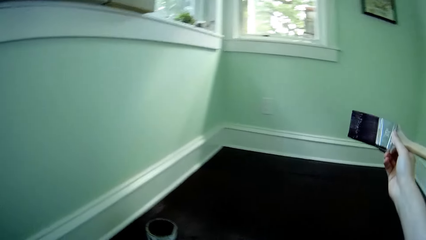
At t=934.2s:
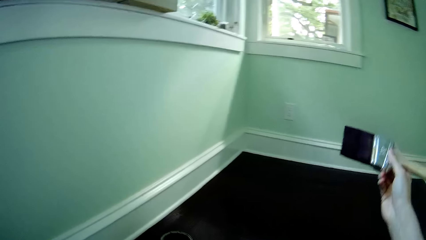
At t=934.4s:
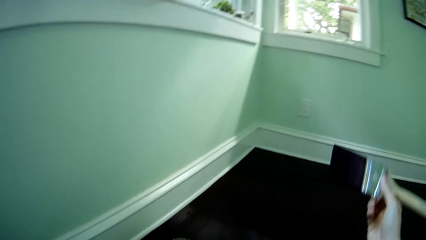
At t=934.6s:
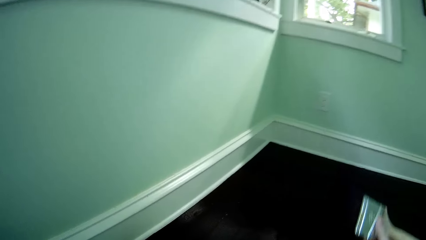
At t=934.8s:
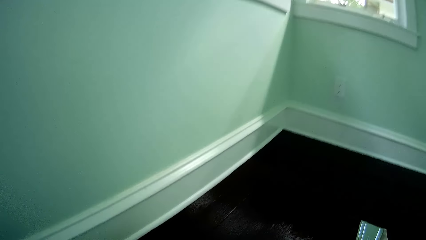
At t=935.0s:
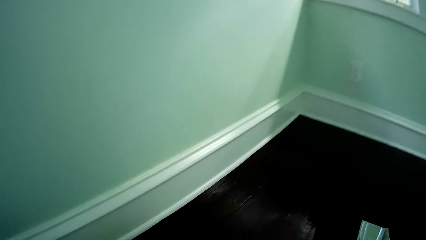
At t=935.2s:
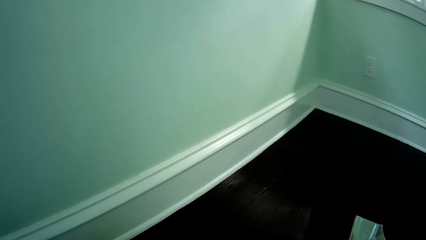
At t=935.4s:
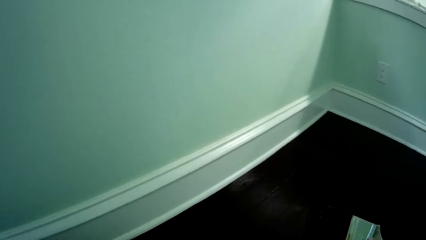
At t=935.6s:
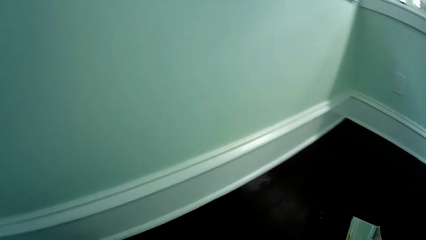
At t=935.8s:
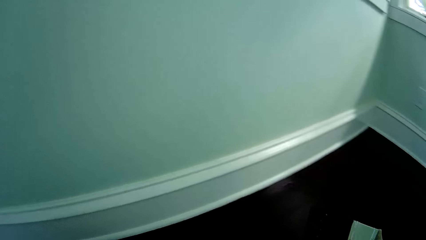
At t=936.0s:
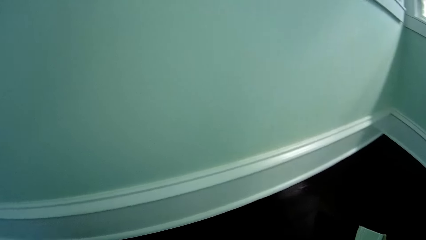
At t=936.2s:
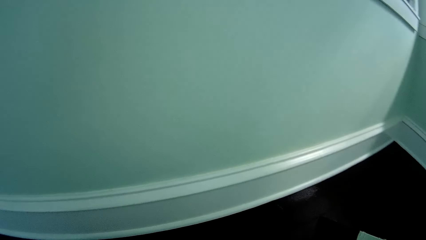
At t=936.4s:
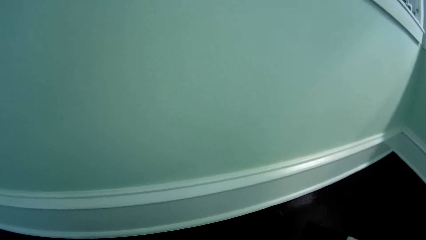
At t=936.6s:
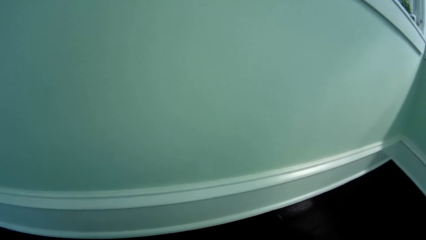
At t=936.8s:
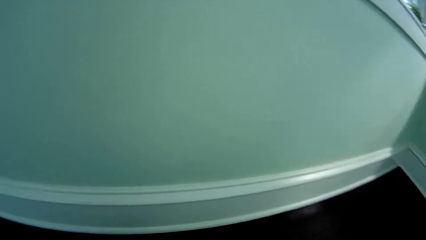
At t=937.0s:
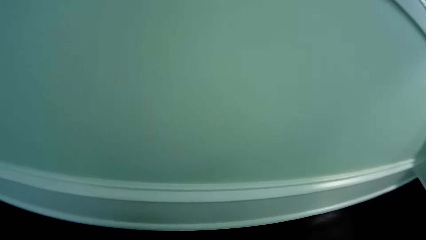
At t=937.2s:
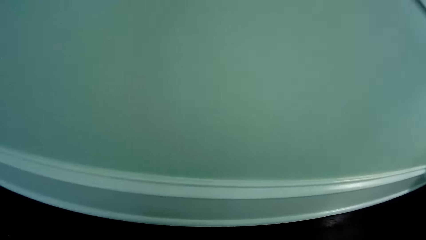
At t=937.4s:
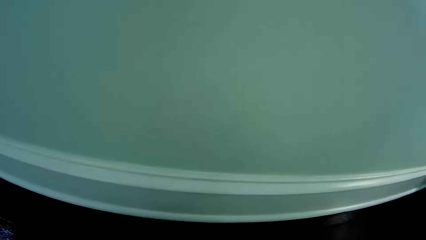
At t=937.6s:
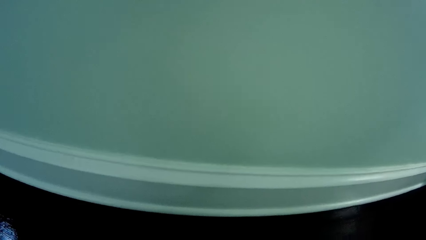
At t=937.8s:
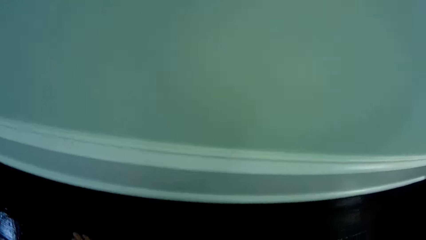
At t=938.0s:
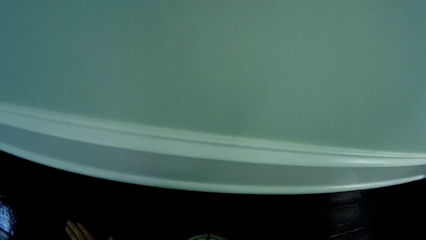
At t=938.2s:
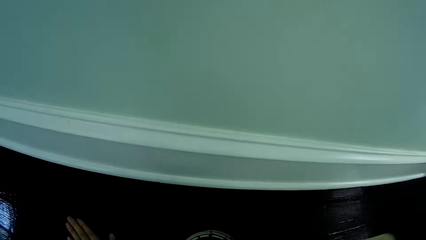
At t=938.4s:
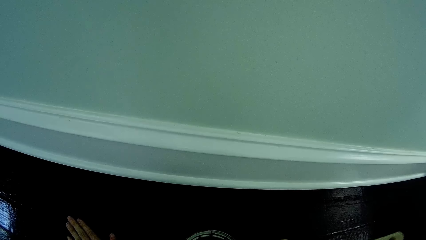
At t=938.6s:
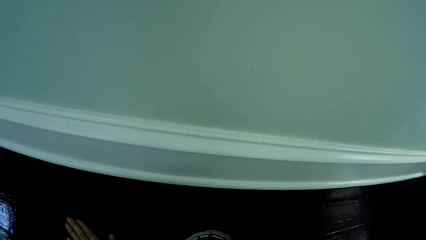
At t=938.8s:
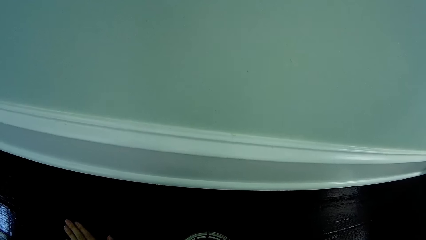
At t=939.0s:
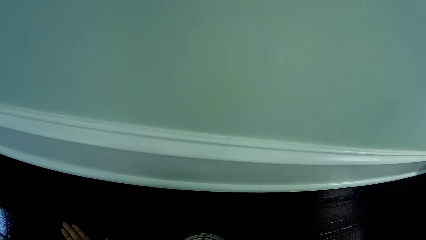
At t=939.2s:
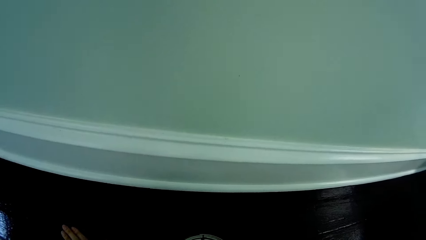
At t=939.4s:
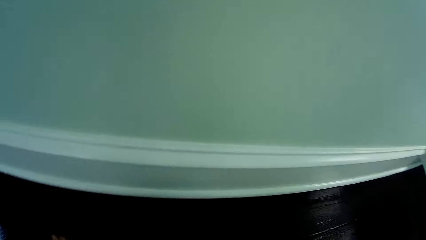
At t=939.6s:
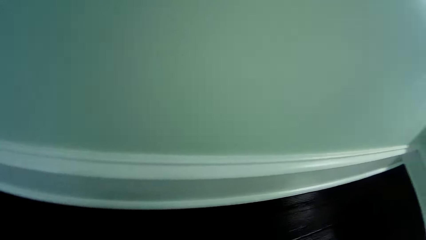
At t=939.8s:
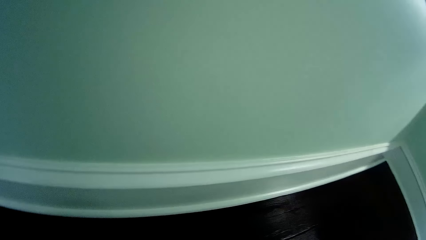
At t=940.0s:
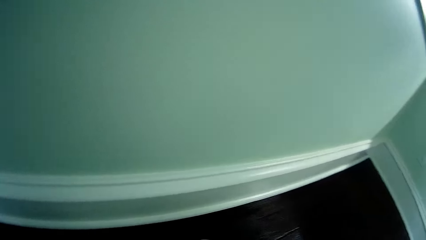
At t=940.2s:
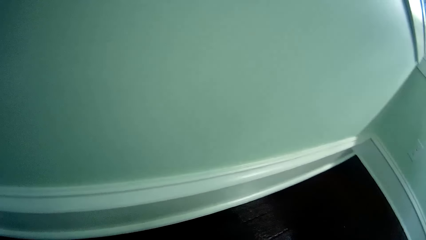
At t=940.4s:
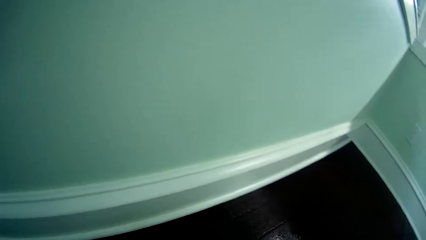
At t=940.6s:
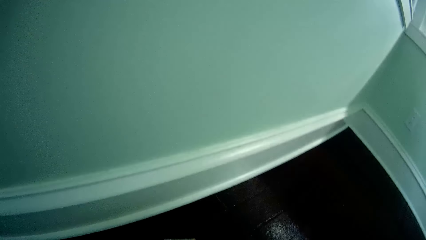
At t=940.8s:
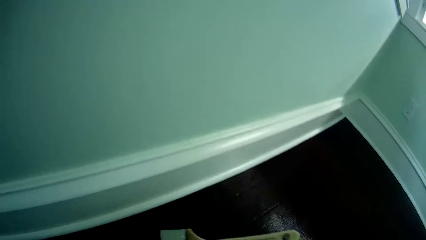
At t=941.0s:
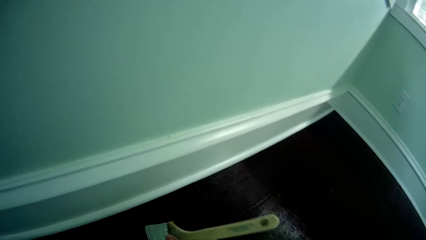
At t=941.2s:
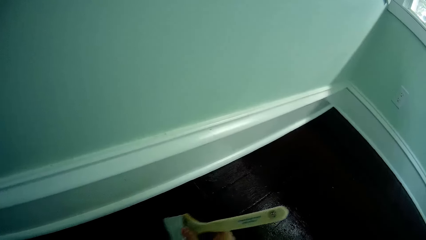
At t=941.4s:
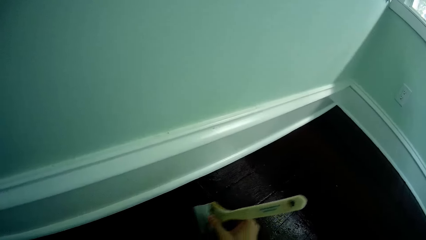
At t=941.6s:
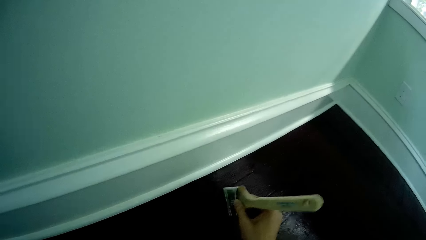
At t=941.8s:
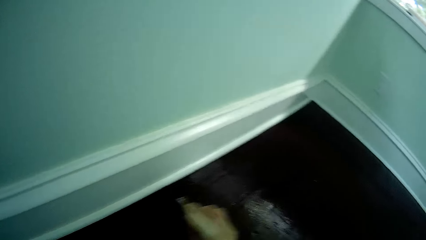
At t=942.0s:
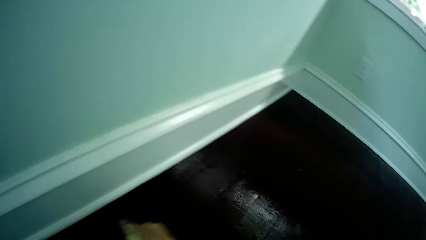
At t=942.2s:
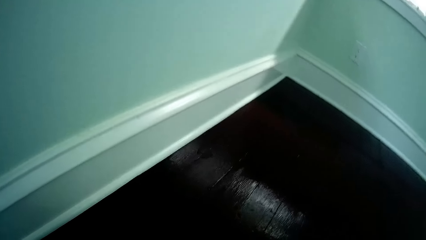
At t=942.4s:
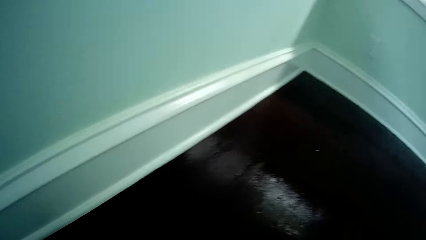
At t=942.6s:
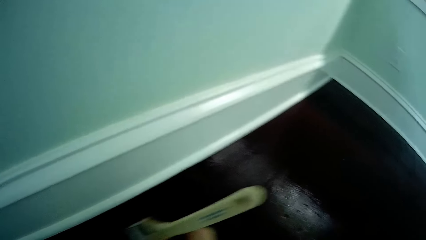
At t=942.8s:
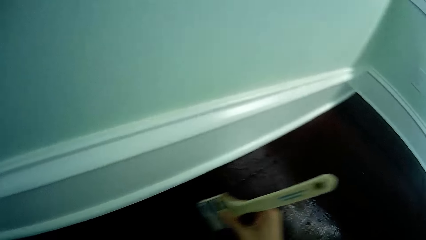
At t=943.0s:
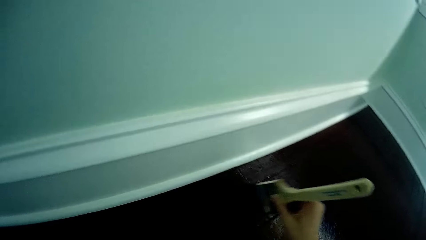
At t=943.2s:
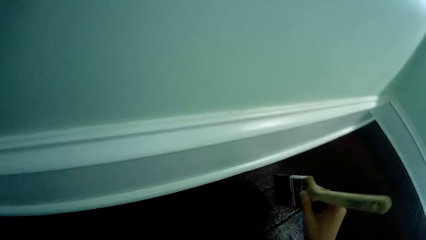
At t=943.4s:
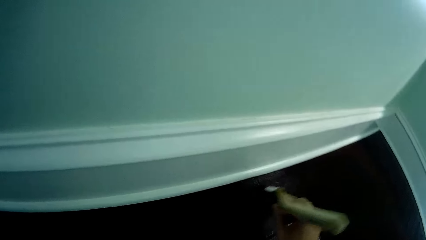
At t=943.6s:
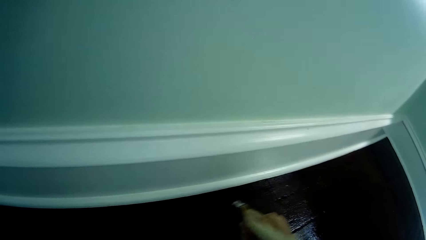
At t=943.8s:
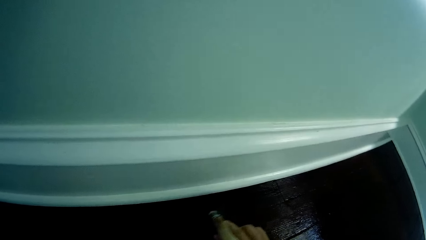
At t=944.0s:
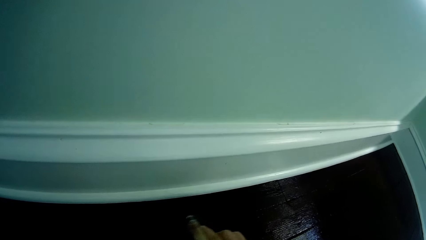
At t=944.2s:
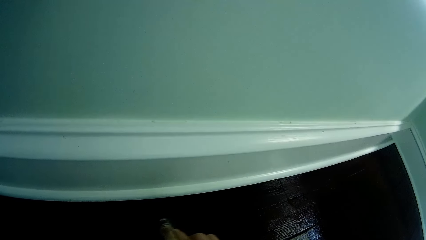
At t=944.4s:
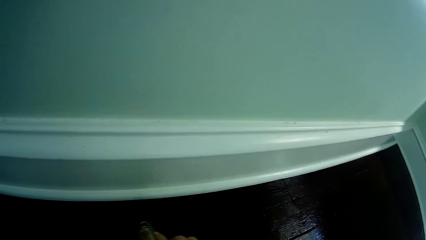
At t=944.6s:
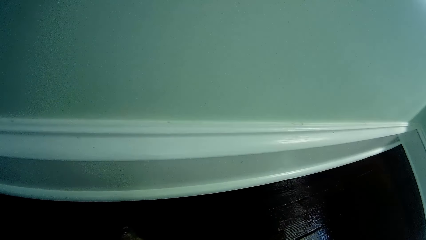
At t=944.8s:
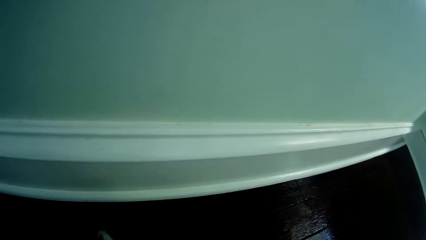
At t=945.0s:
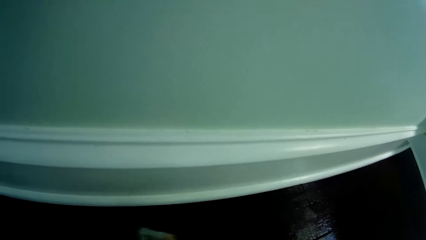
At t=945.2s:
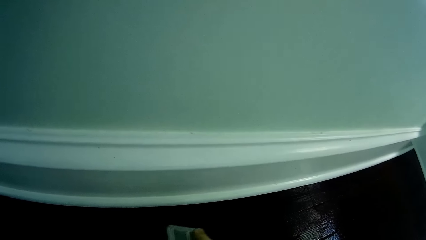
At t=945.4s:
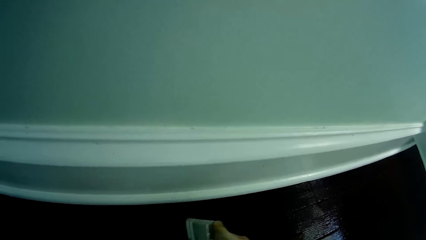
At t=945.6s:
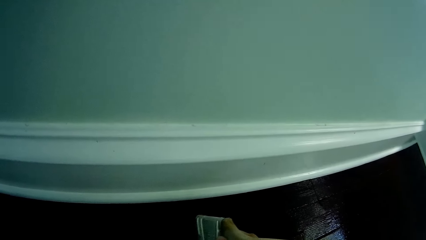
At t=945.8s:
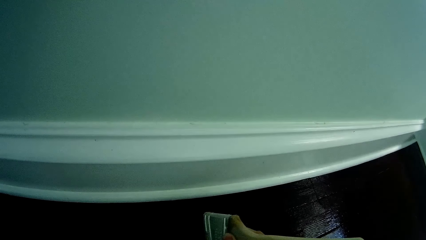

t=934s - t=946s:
The camera wearer dips the brush in the paint container. She paints the floor with the paint brush in her right hand.

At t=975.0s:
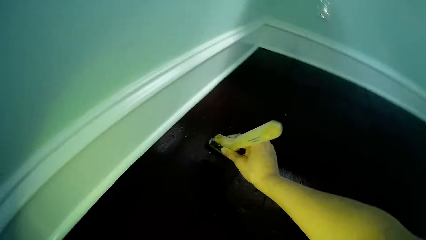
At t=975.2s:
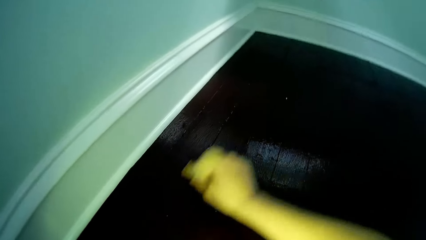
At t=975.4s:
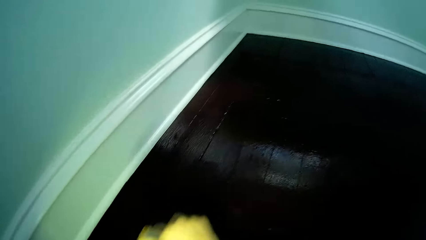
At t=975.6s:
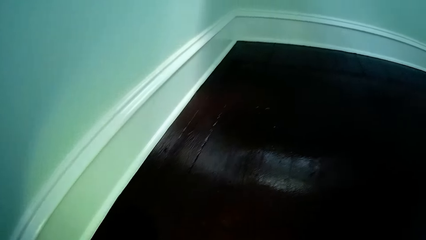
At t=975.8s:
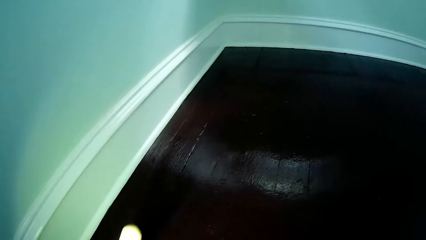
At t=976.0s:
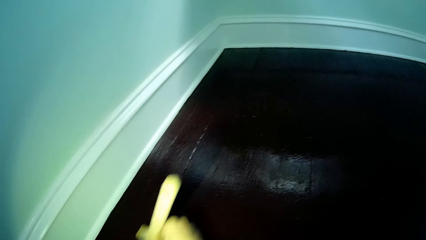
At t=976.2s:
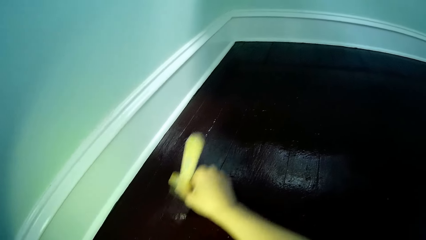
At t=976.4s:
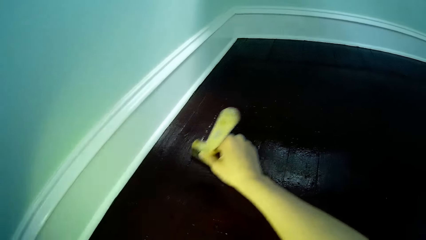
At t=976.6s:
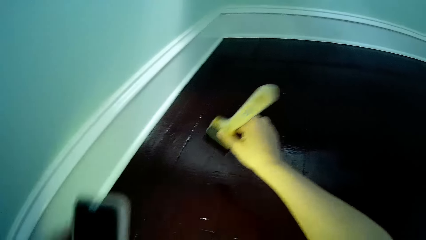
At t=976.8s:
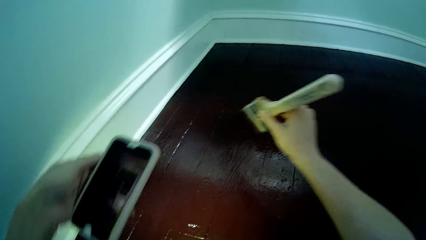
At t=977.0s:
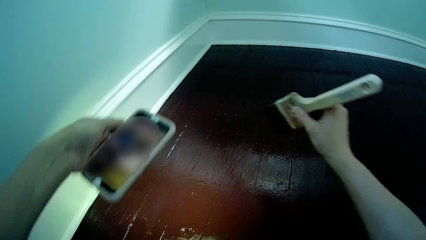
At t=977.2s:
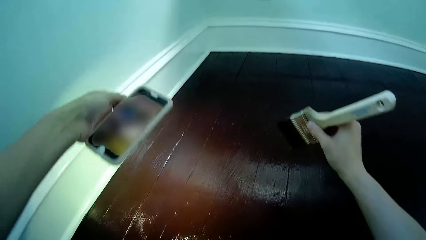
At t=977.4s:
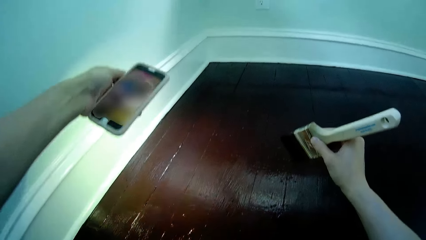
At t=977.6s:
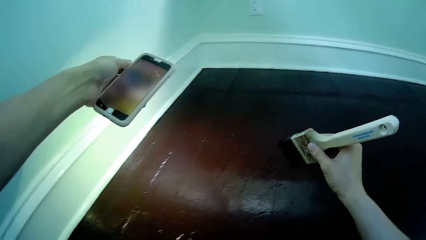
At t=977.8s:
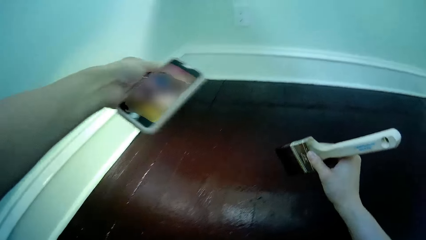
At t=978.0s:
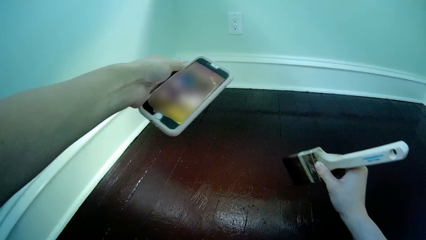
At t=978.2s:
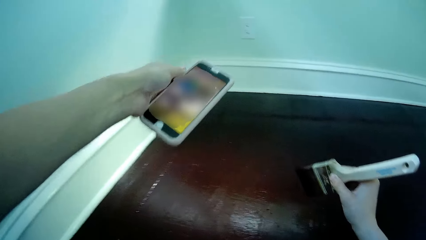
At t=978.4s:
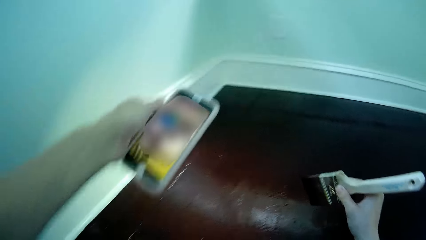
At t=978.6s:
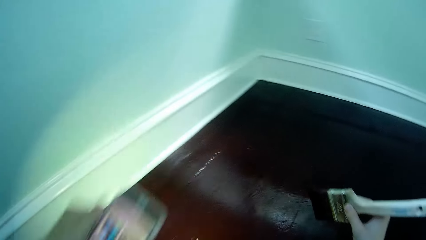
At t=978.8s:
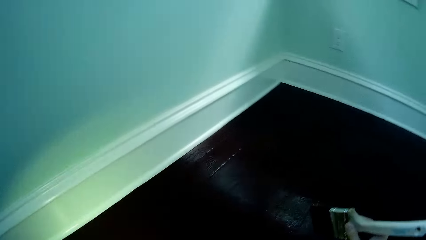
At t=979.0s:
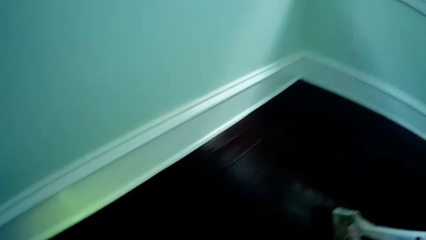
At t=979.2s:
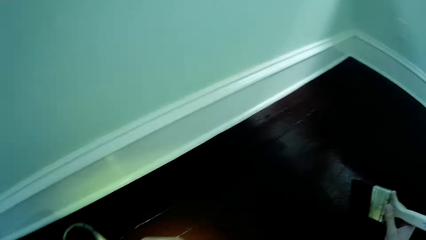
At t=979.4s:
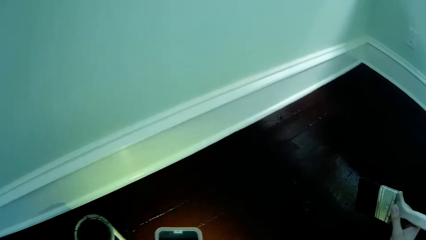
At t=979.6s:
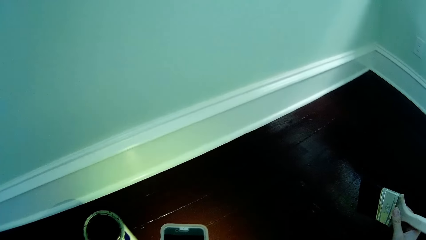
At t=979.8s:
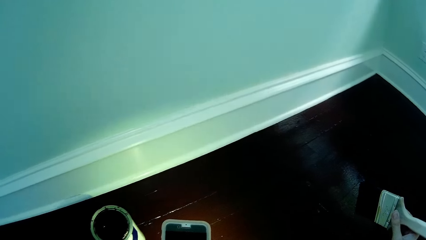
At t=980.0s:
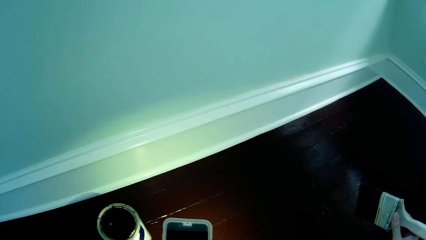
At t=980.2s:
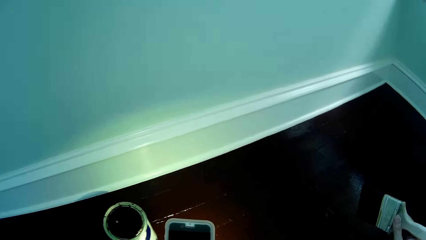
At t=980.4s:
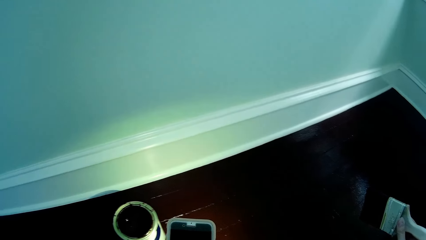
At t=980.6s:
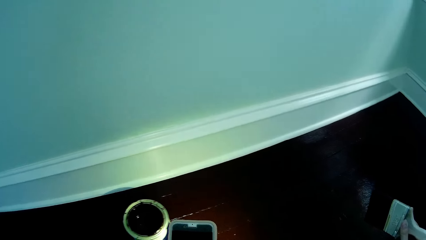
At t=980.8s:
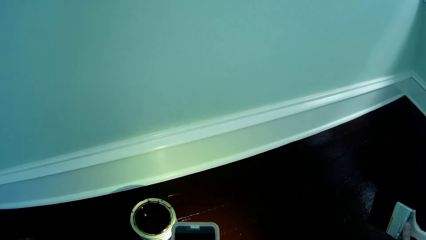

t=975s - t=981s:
The camera wearer operates the phone in her left hand.
